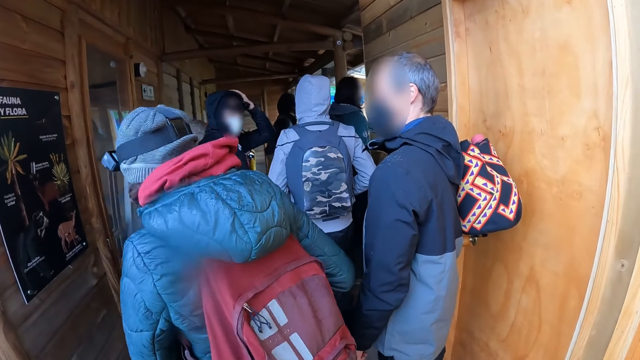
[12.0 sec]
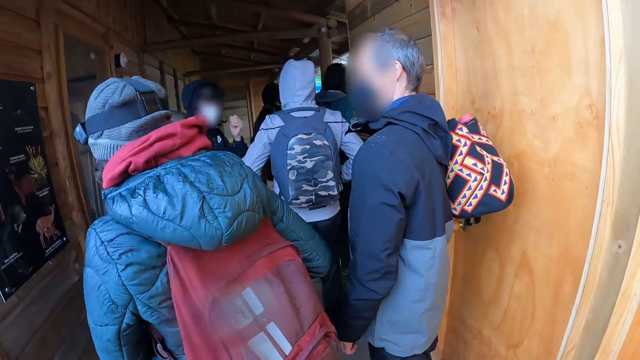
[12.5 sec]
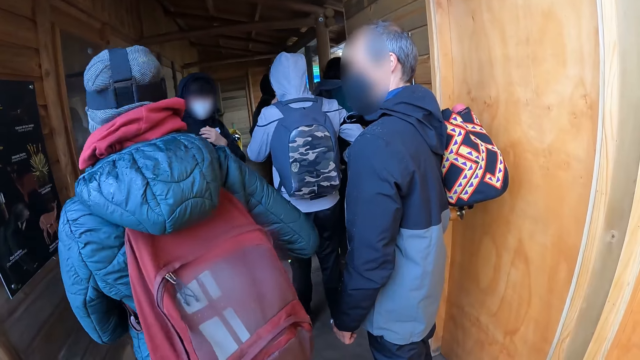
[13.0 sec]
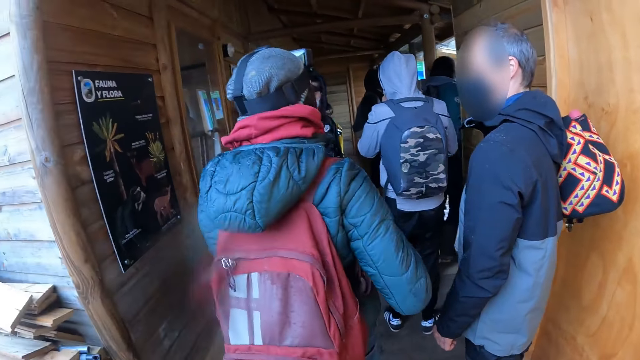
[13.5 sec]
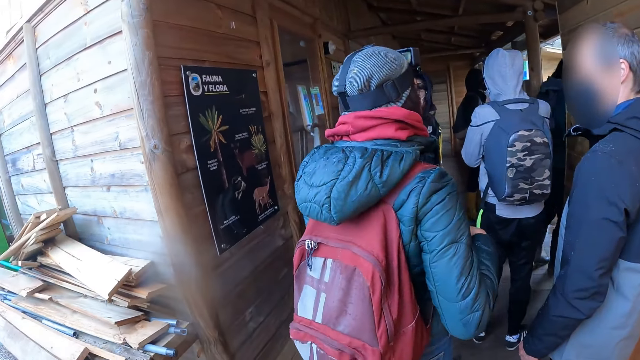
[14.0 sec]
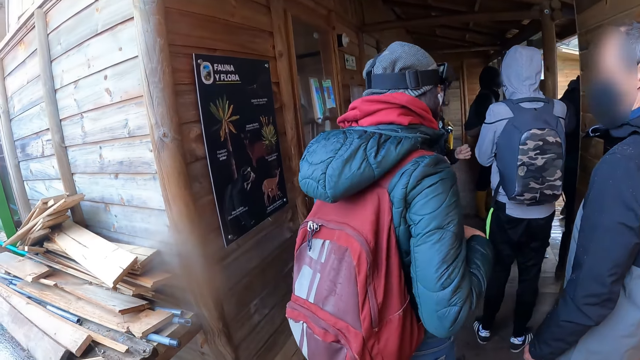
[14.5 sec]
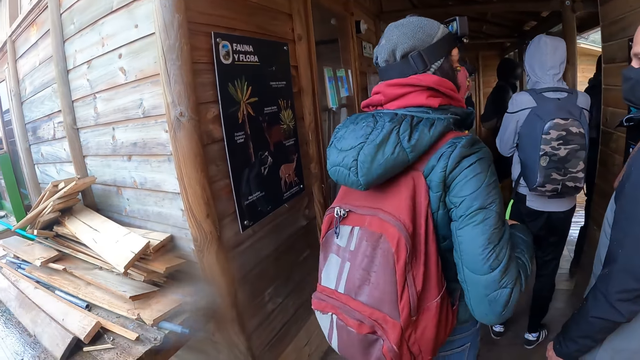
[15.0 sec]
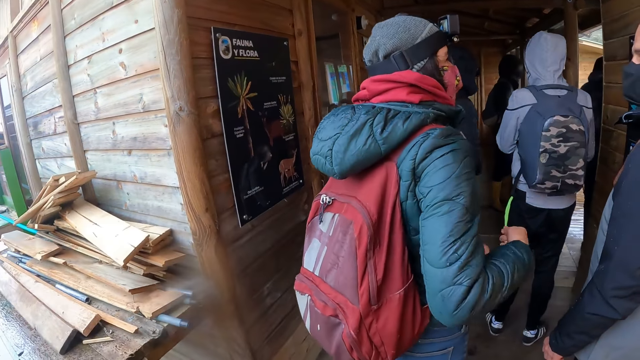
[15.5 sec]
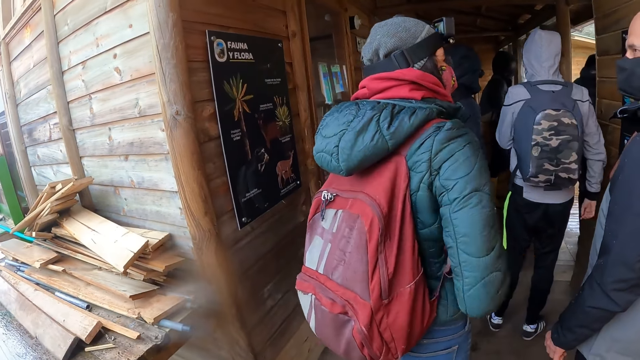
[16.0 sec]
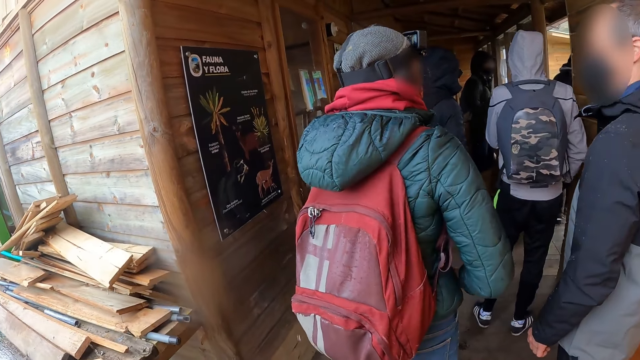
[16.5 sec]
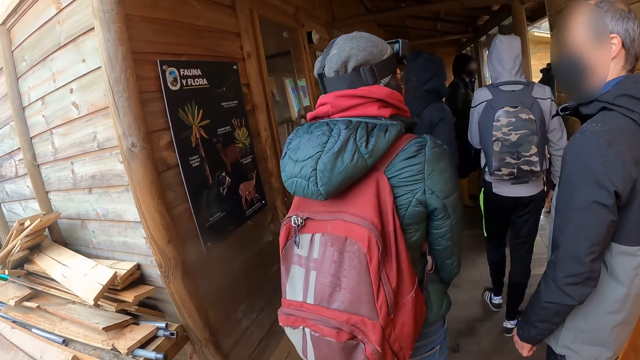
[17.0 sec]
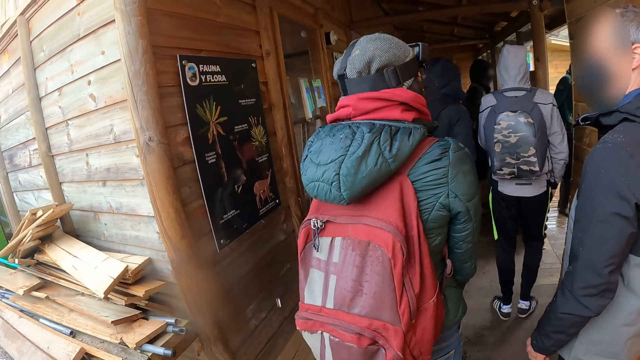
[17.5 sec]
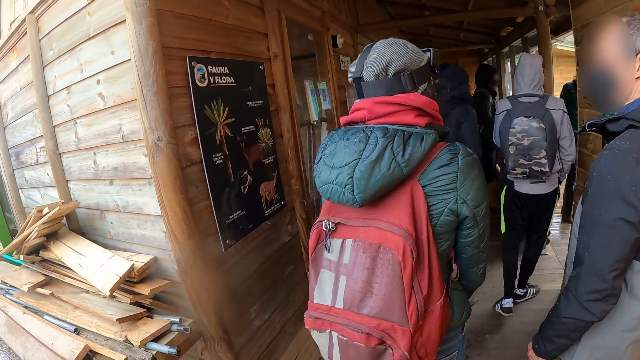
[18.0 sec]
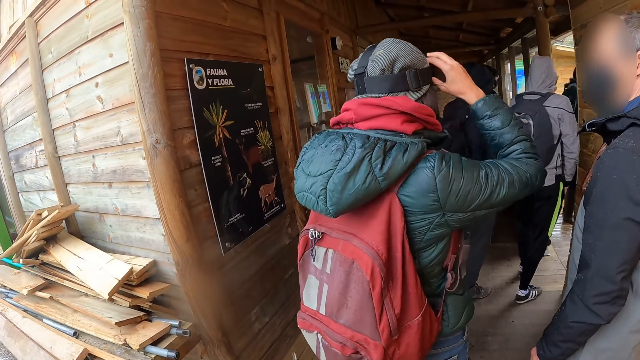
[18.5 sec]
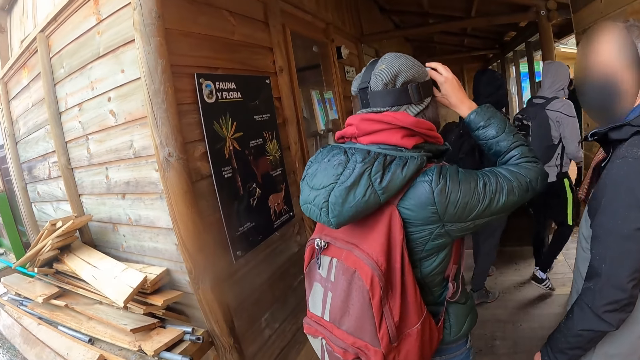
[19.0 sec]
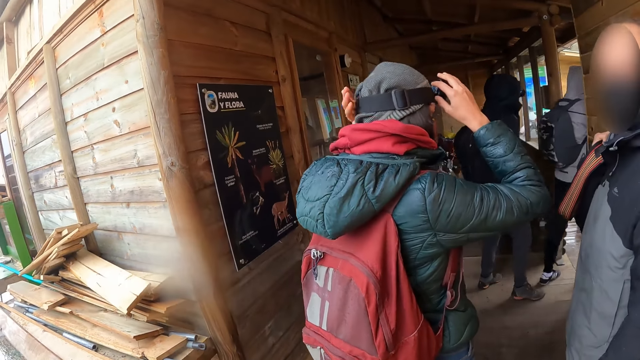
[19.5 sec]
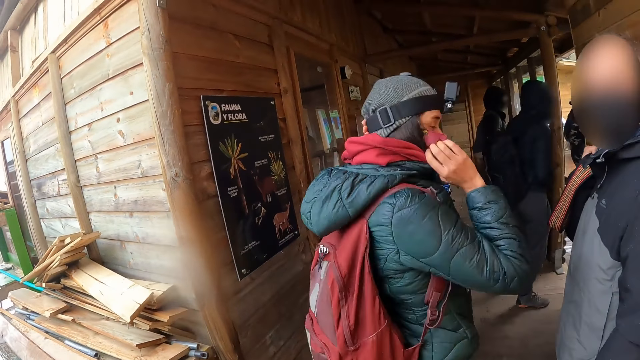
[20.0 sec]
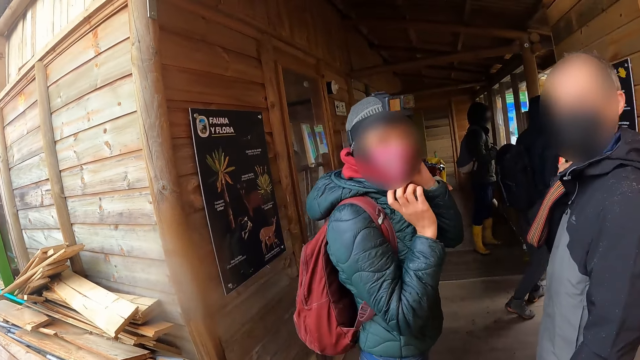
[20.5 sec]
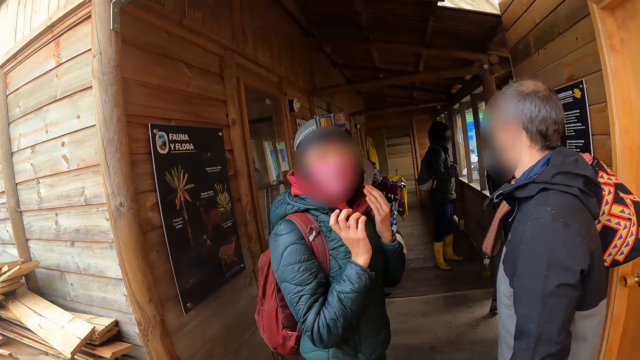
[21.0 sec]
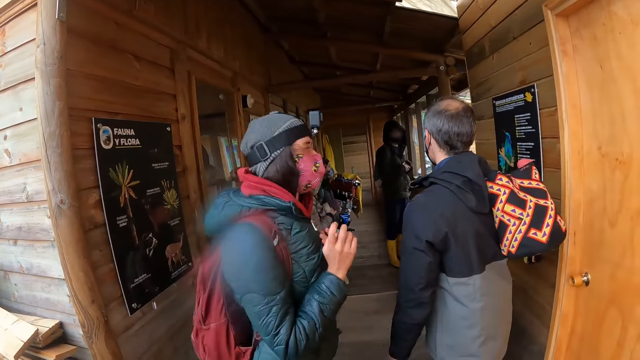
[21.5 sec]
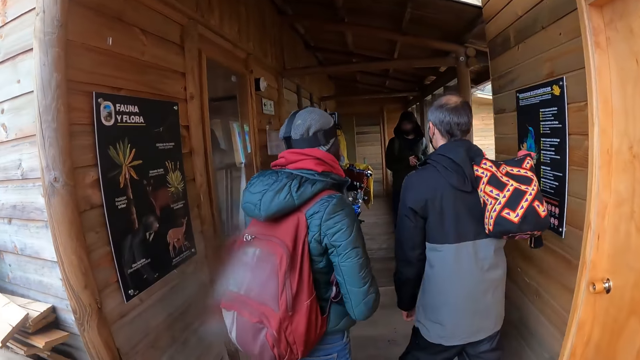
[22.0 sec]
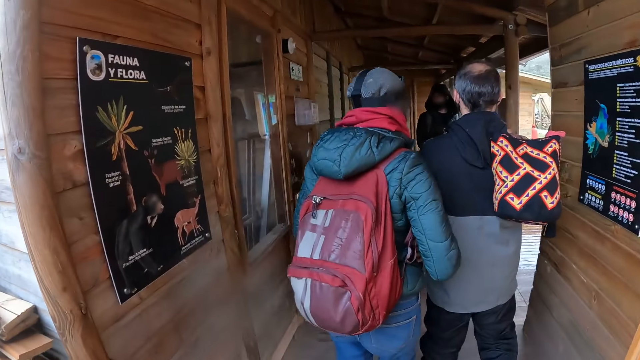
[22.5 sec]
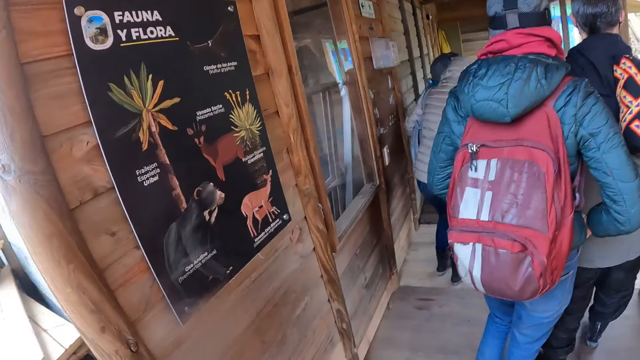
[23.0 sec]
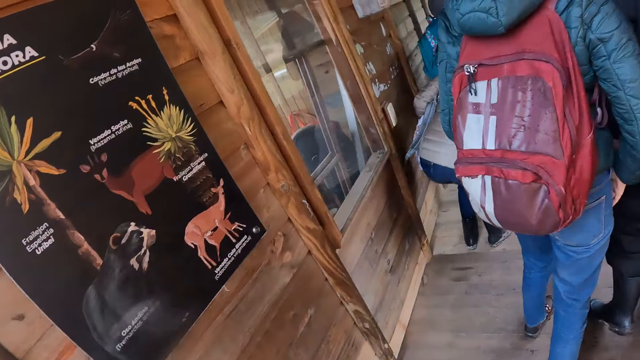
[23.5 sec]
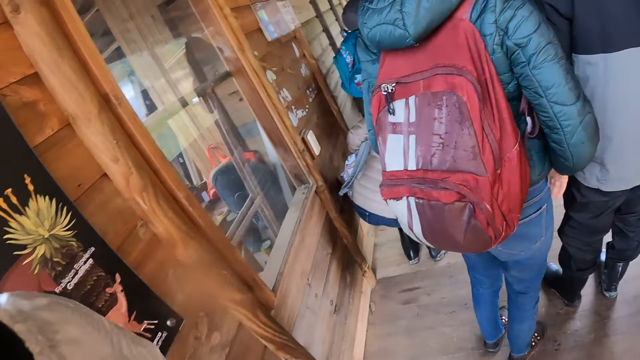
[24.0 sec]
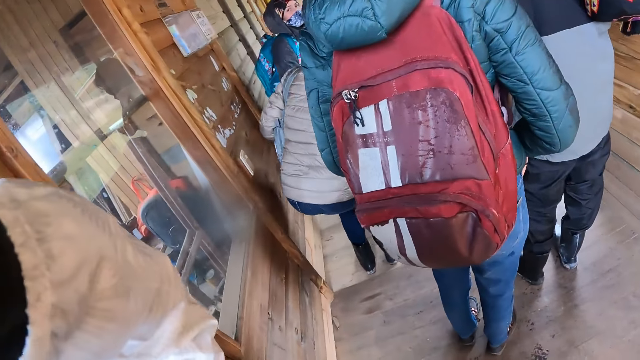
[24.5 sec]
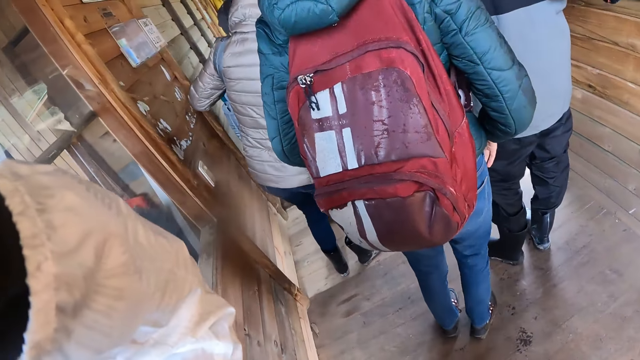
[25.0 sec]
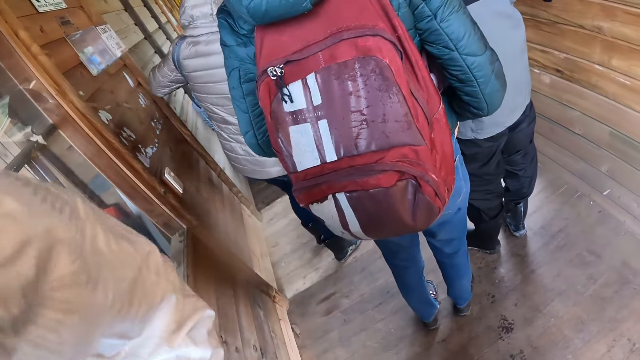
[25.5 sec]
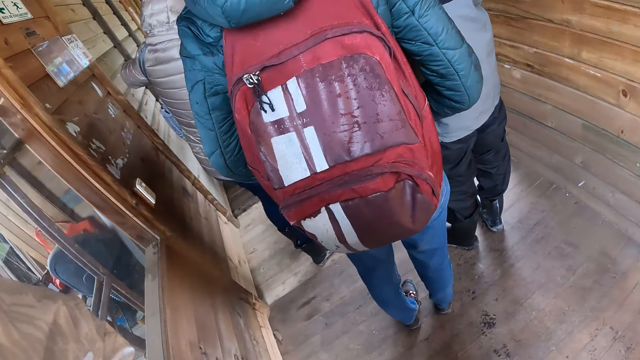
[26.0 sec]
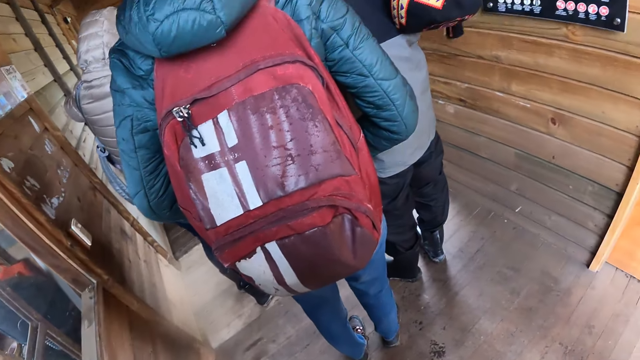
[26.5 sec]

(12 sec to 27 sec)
A woman interacts with a man. The woman touches the camera on her head with her right hand. The camera wearer looks around the place. The woman touches the camera on her head with her left hand. The camera wearer interacts with the woman and the man. She walks around the cordial. She touches the camera on her head with her right hand.

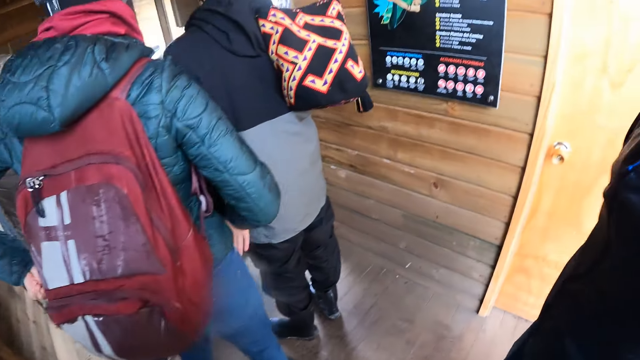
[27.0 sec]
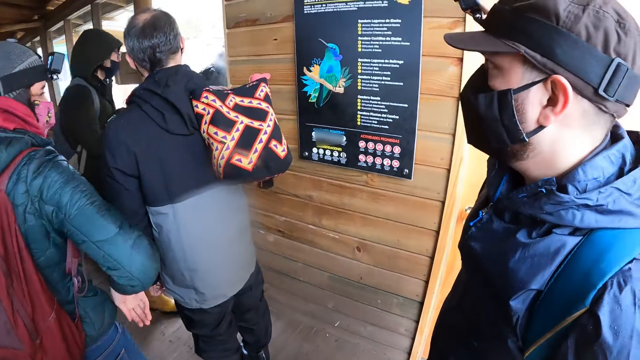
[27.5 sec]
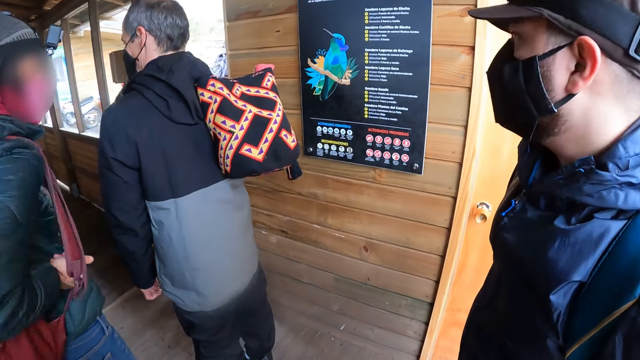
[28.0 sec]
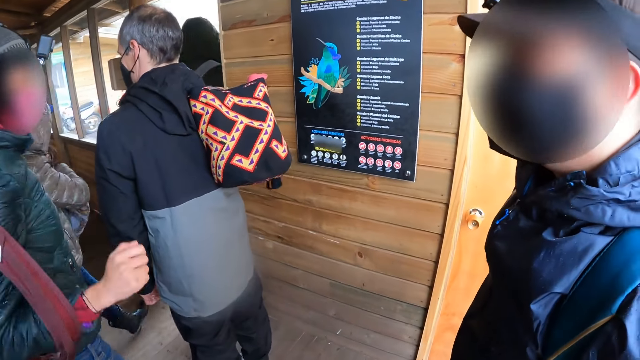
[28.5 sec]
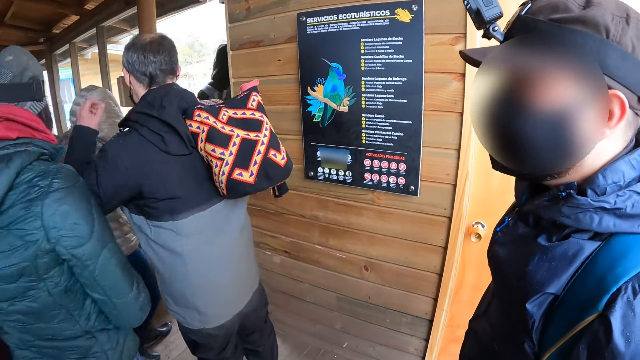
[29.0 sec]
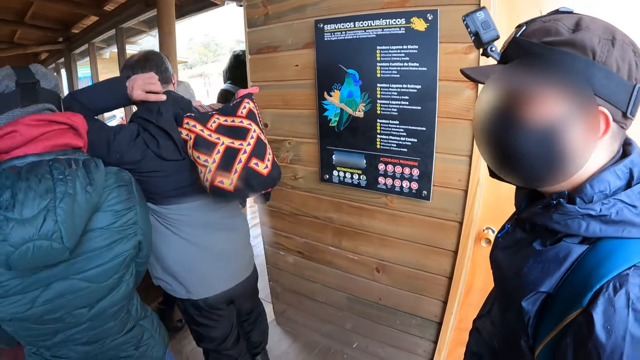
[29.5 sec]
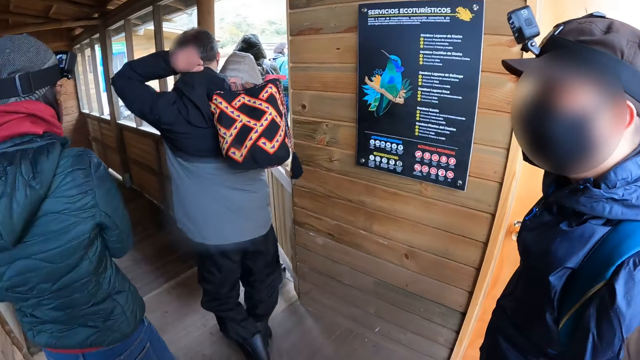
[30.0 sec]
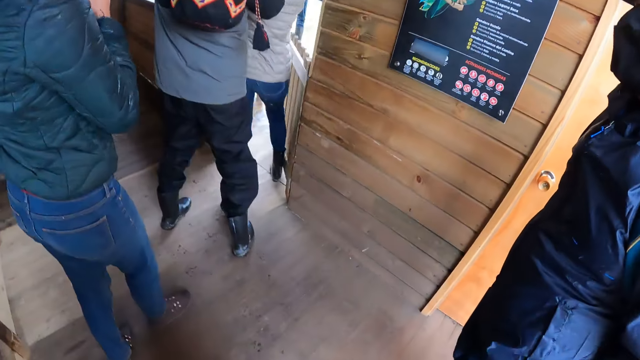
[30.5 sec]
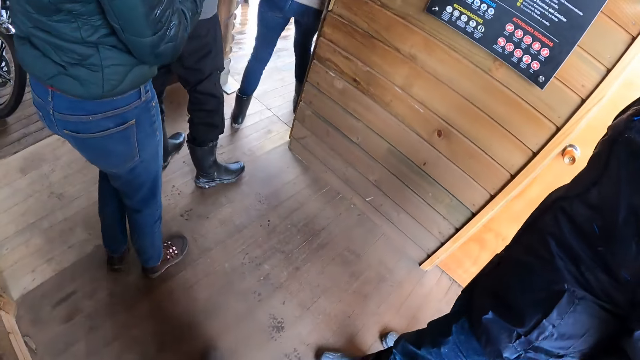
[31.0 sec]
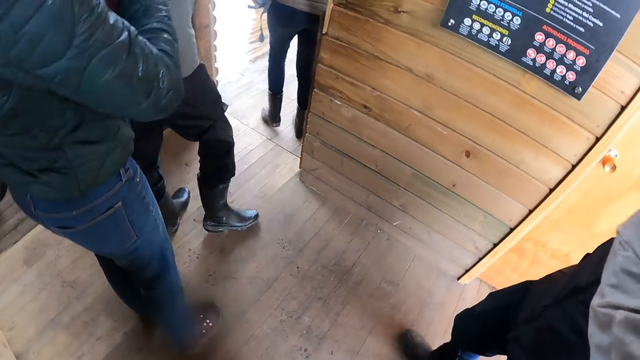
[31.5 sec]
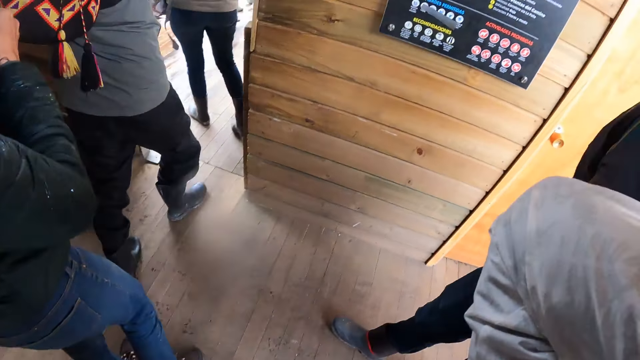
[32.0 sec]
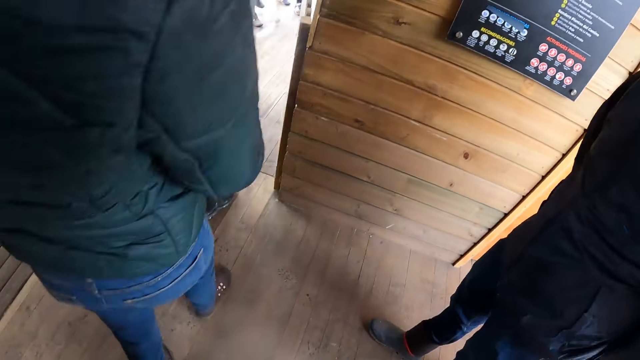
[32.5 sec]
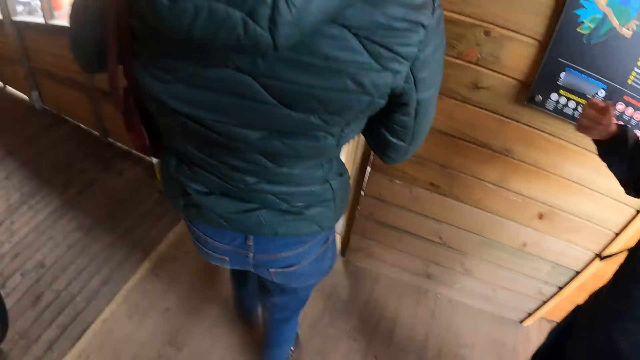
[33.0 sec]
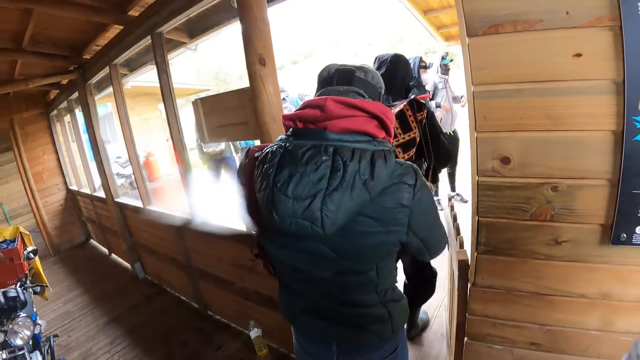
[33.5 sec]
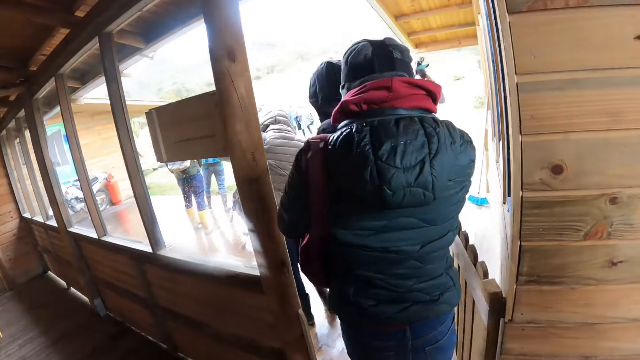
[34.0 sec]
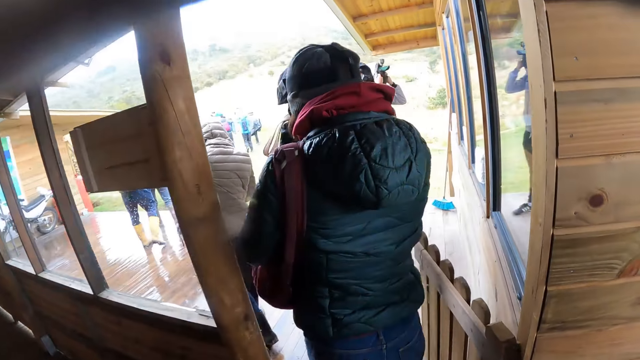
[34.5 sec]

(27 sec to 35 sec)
A woman removes a knapsack from her shoulders with her hands. A man pulls a hood over his head with his left hand.
